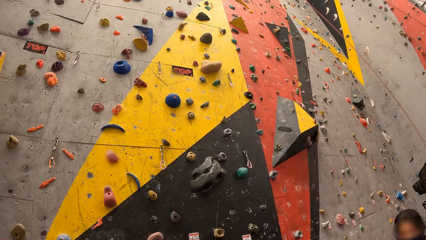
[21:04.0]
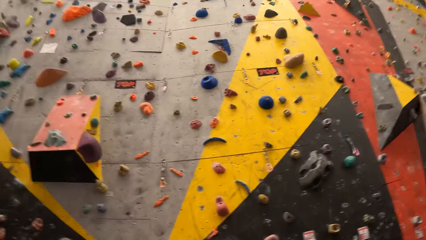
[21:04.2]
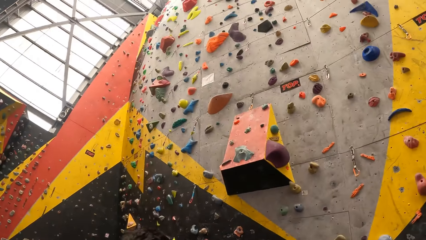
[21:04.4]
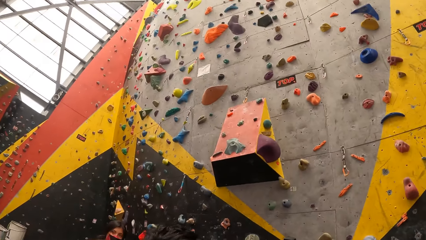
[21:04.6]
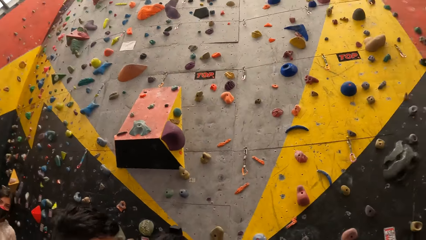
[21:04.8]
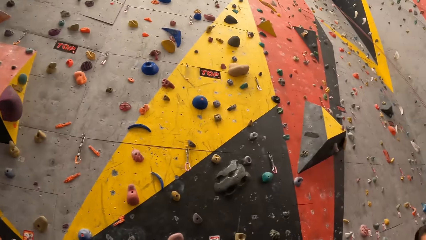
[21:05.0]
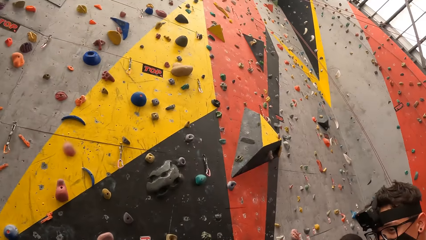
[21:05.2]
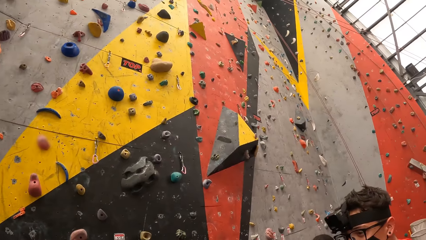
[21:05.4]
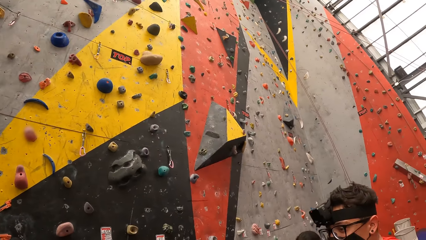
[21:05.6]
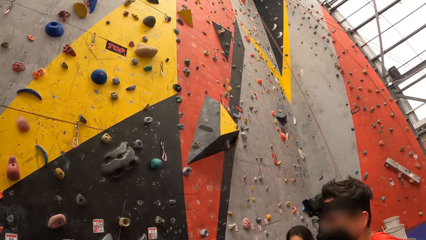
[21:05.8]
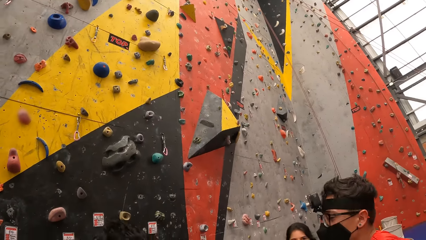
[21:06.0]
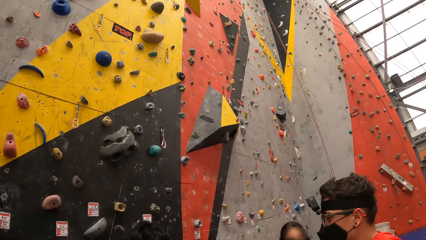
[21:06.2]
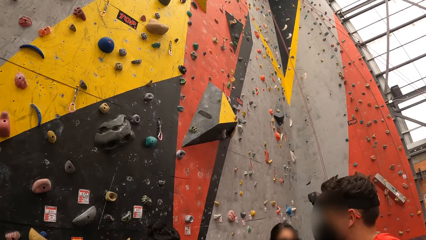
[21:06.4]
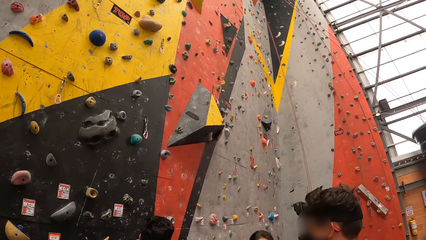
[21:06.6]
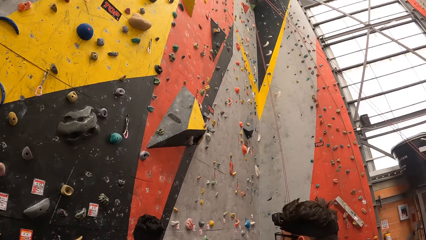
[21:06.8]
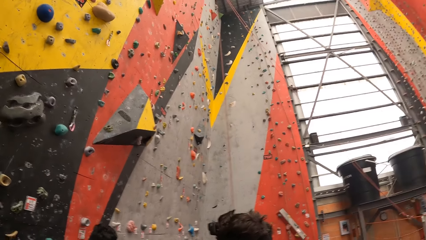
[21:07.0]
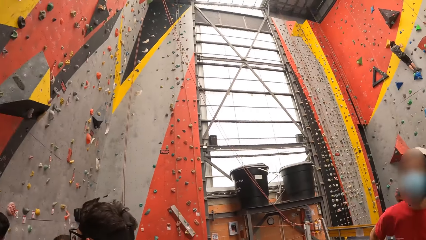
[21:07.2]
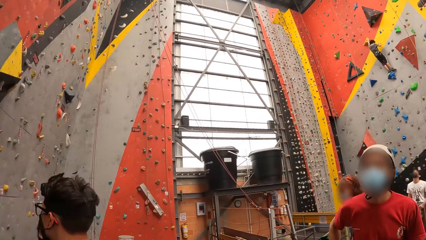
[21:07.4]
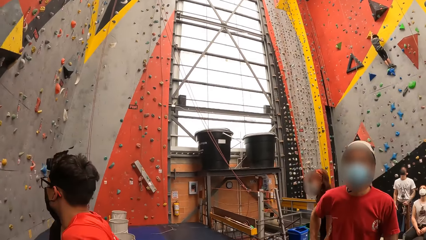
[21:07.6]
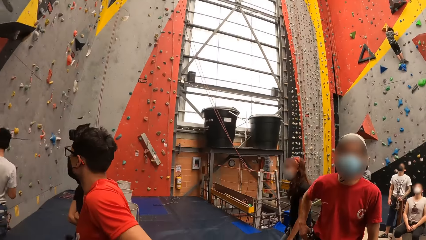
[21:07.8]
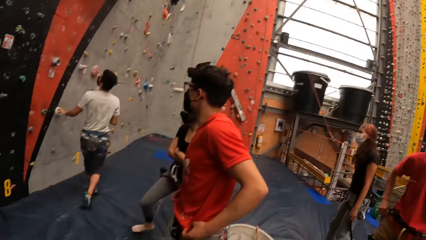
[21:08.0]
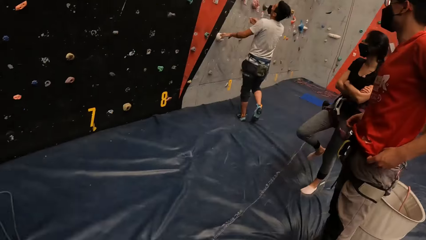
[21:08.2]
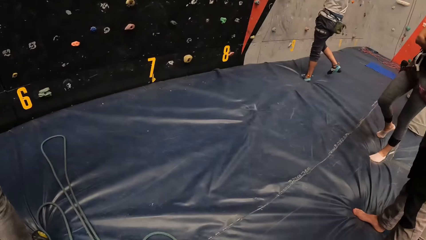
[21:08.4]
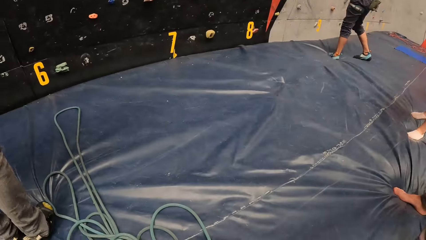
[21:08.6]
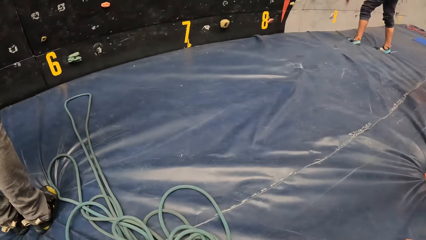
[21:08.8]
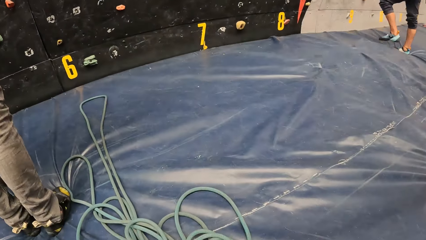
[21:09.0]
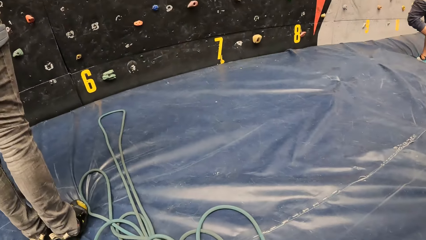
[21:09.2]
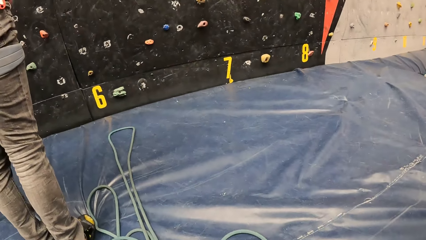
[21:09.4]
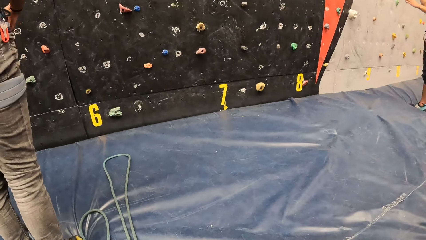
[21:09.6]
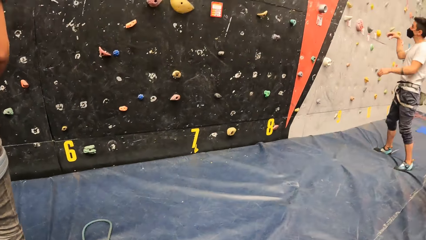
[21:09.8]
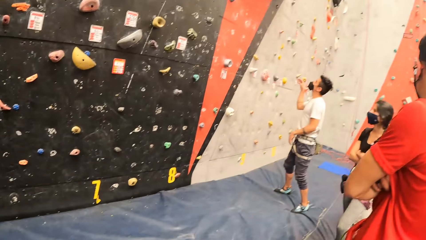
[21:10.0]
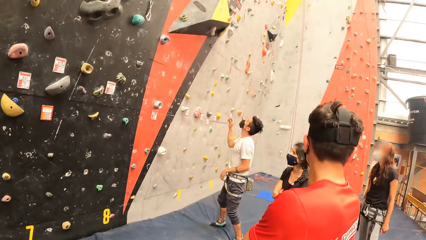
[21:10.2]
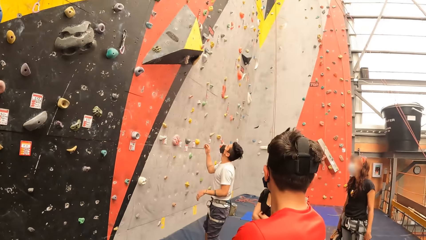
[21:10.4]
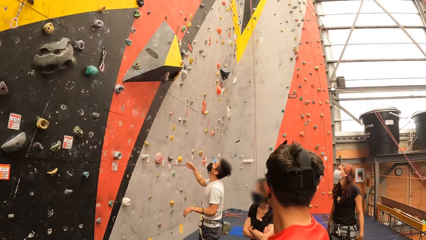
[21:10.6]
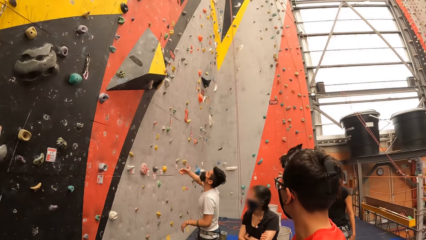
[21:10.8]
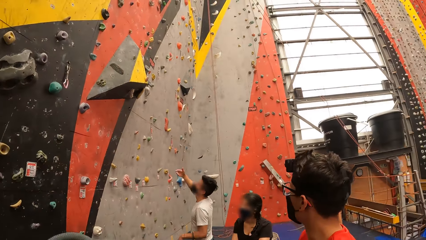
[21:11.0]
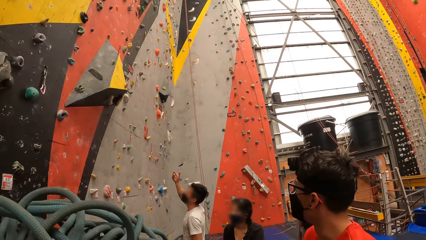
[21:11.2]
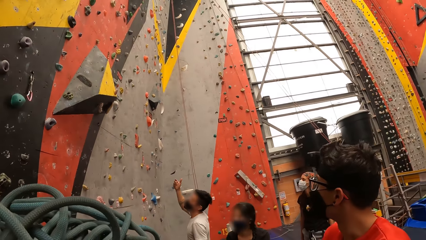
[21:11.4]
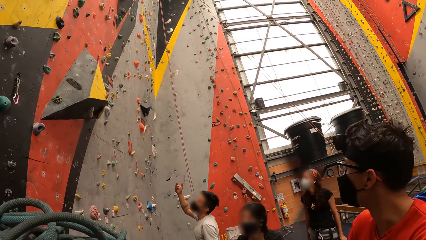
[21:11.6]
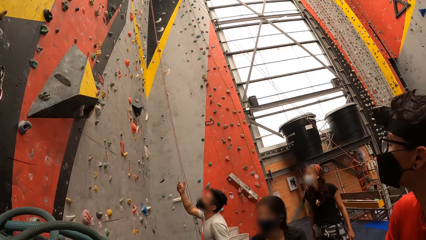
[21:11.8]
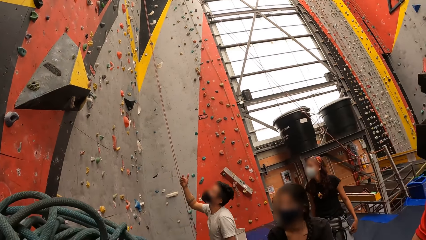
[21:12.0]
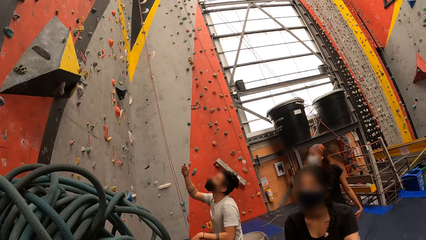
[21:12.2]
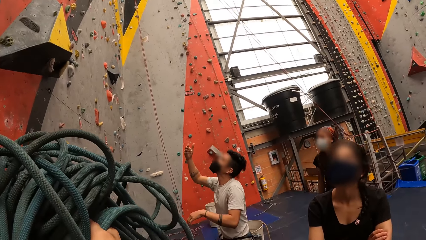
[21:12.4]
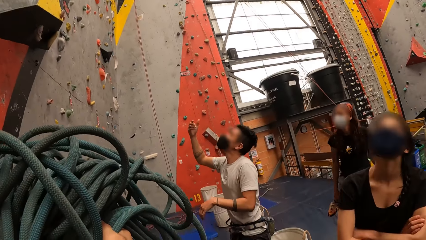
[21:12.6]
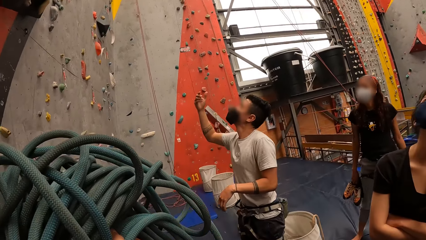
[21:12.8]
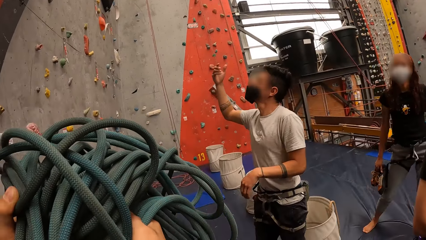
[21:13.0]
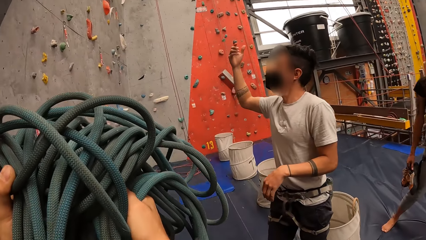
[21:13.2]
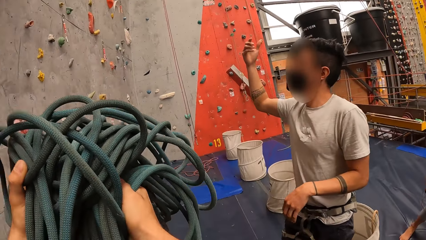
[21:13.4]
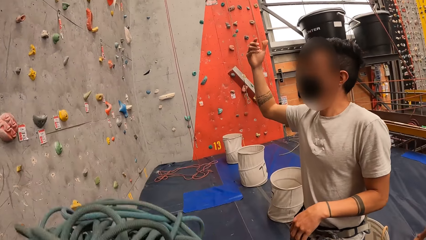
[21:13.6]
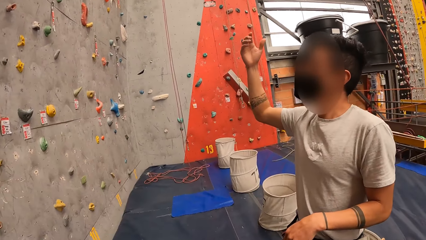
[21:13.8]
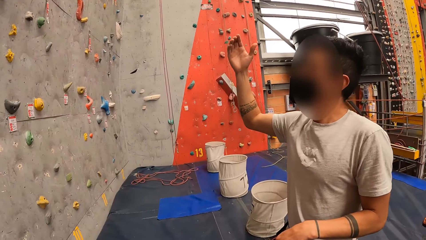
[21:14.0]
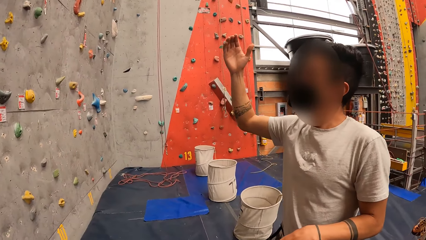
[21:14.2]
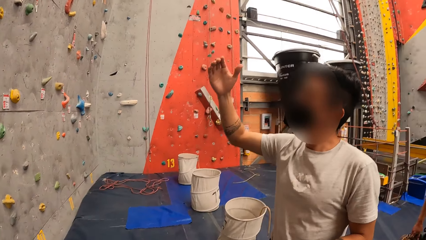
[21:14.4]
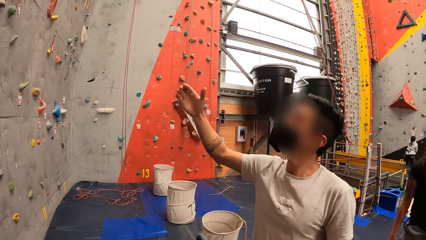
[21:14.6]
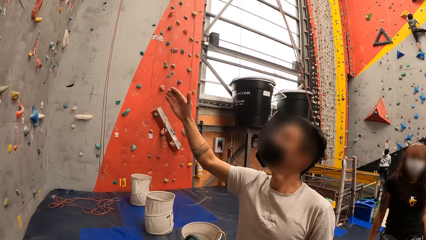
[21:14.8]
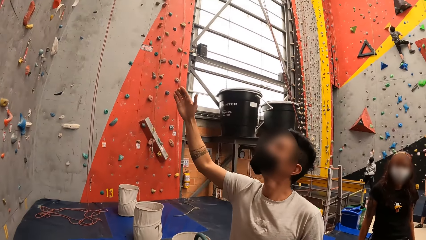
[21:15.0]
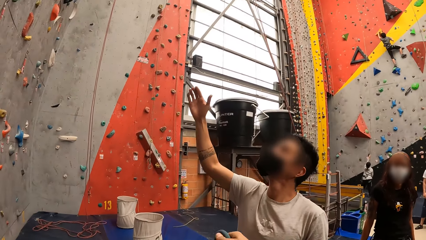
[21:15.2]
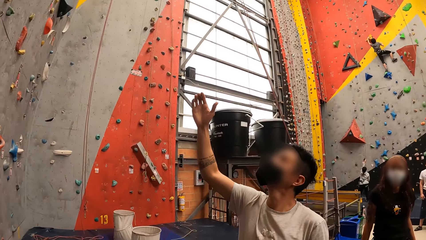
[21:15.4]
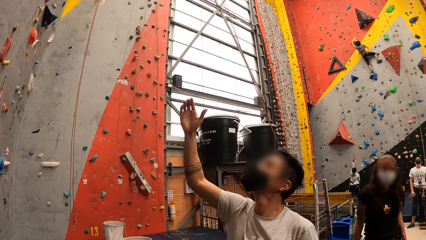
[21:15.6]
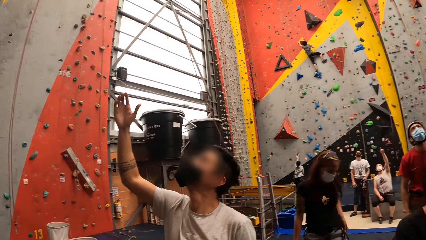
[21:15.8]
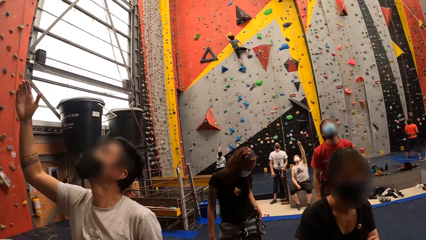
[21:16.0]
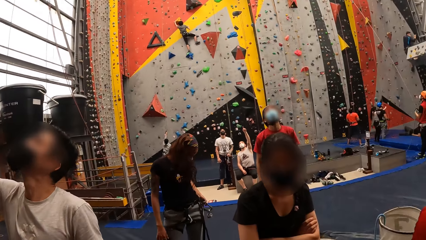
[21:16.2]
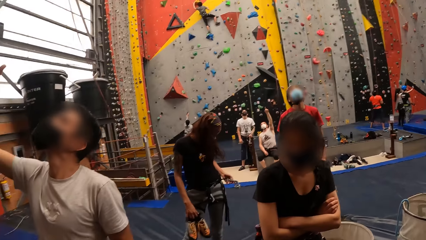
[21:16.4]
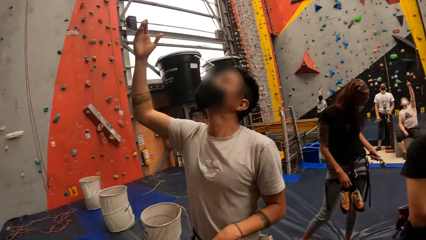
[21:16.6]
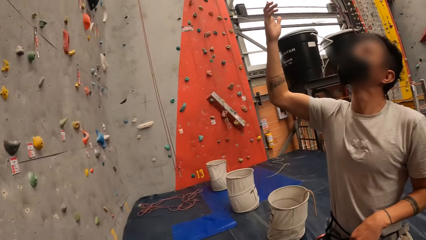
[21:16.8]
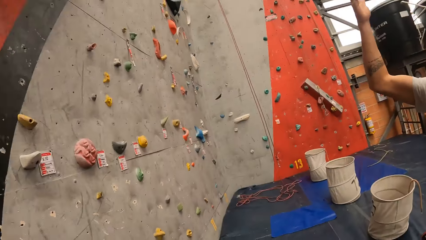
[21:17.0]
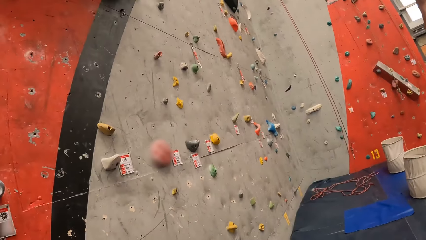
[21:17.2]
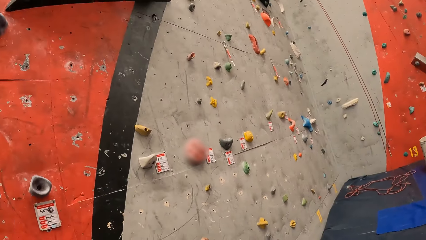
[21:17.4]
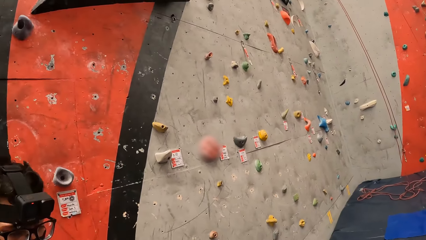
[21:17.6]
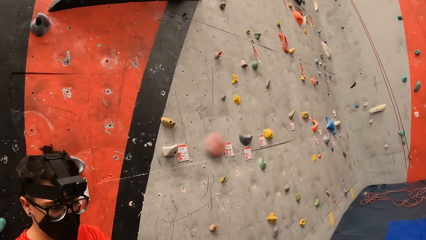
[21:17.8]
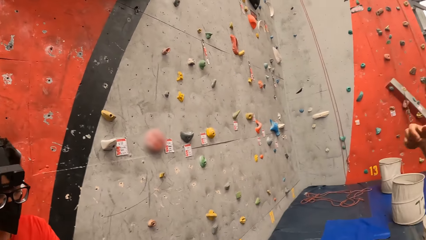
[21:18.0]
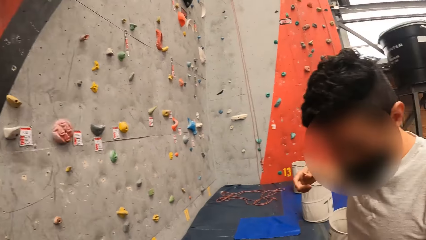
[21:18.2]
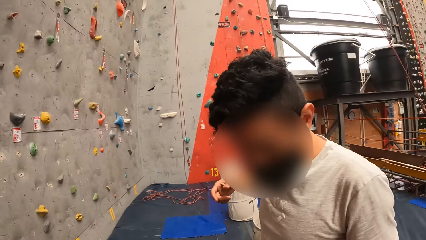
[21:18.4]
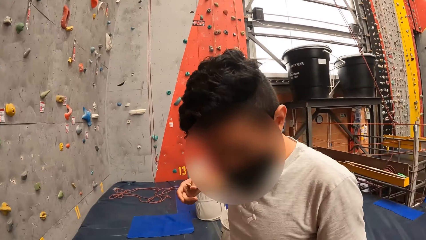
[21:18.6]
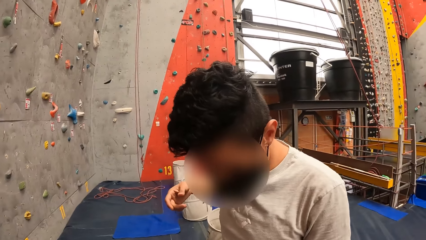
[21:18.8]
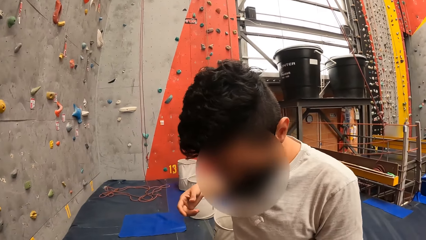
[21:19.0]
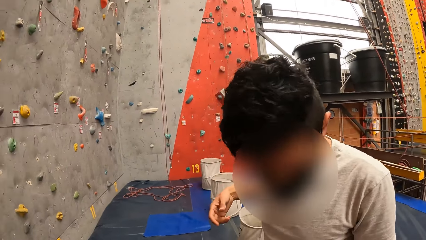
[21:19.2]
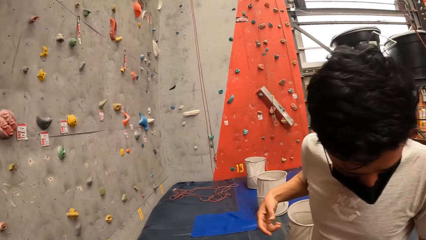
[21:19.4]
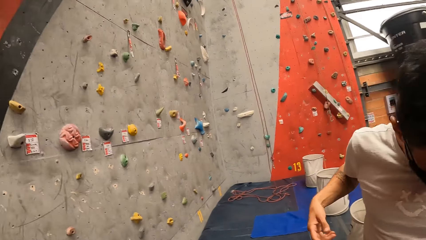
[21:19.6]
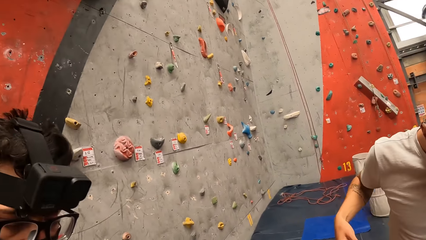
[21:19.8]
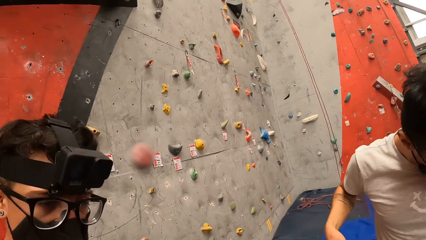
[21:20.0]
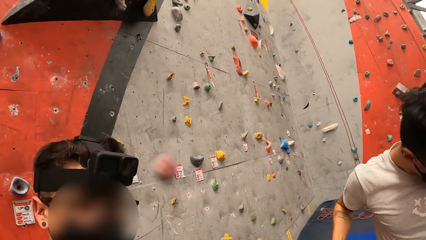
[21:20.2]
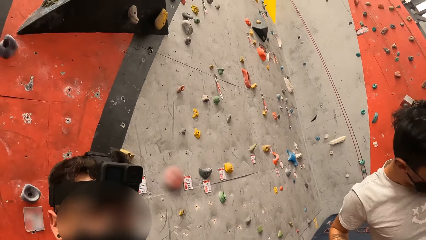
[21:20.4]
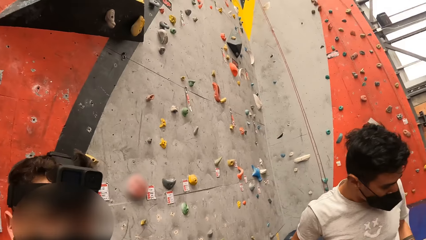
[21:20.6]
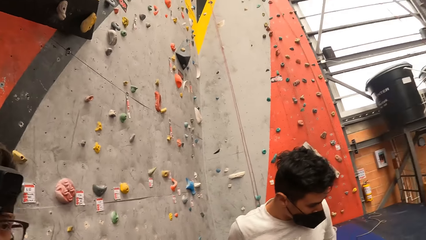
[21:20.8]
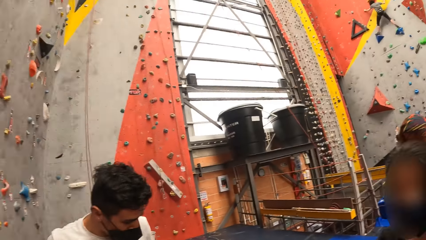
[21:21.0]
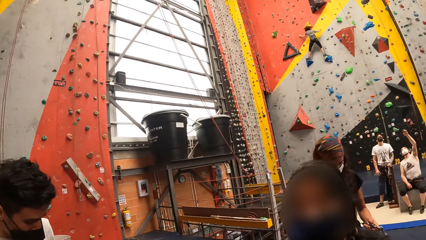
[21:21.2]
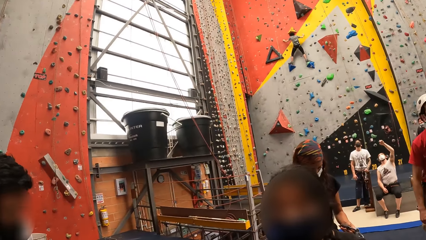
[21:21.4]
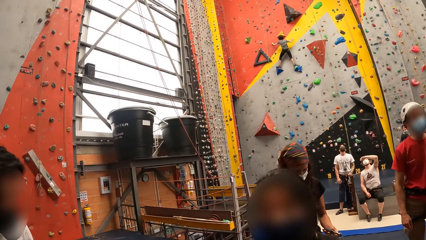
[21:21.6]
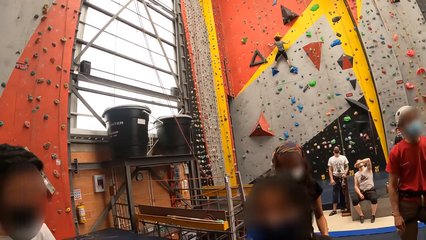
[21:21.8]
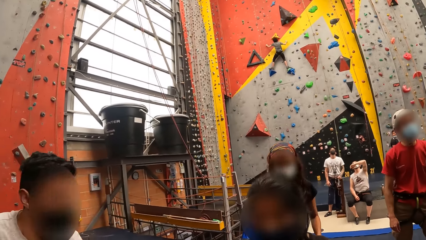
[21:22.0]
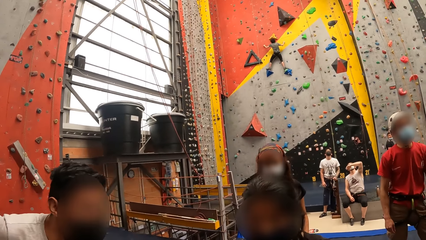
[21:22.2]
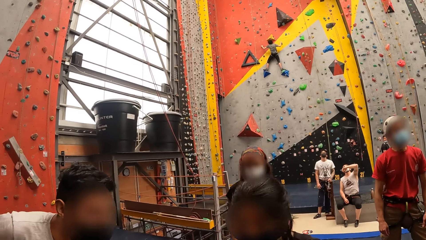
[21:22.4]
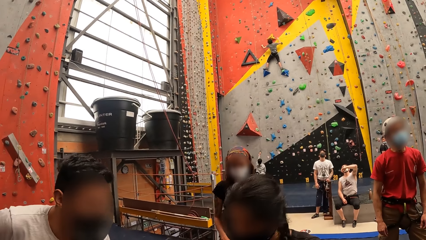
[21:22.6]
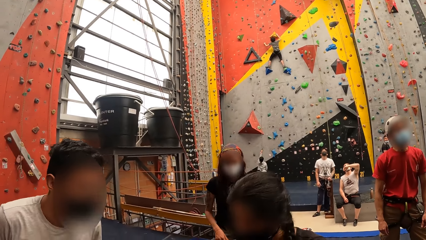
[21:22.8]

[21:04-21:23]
The camera wearer picks up a rope. They hold the rope. They drop the rope down. A man puts a hand up. The camera wearer looks around.
